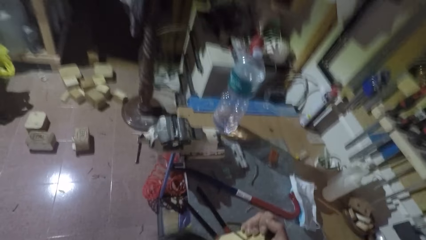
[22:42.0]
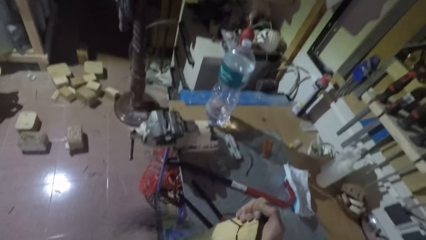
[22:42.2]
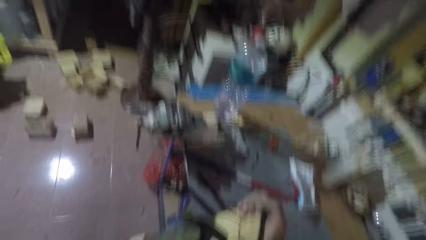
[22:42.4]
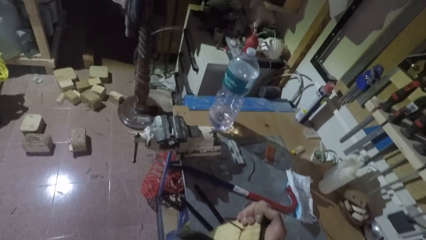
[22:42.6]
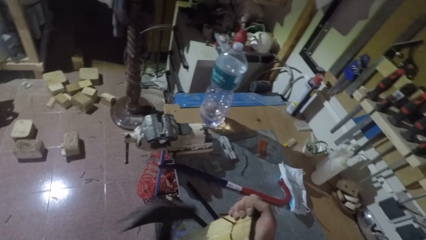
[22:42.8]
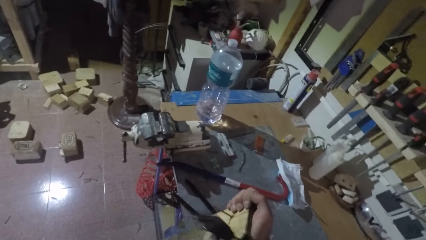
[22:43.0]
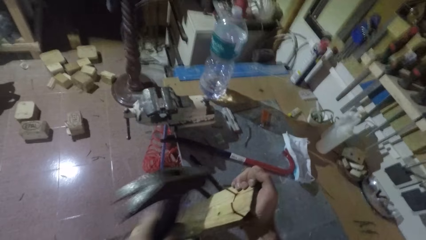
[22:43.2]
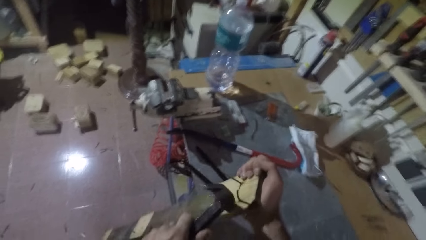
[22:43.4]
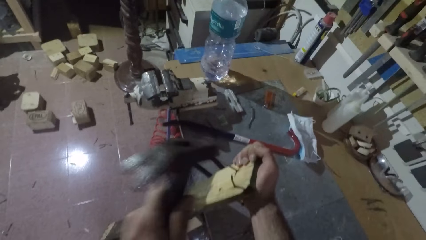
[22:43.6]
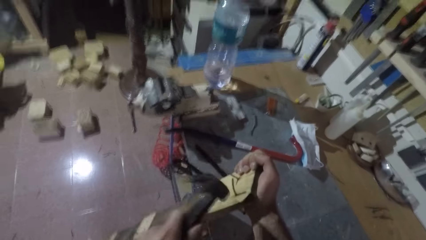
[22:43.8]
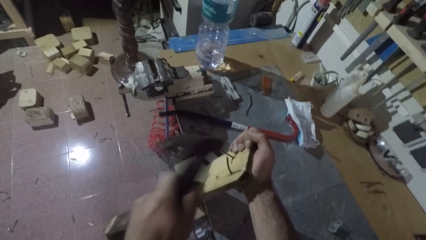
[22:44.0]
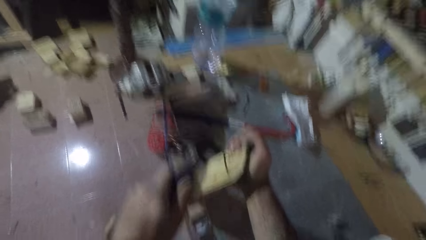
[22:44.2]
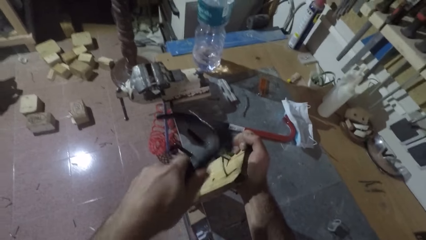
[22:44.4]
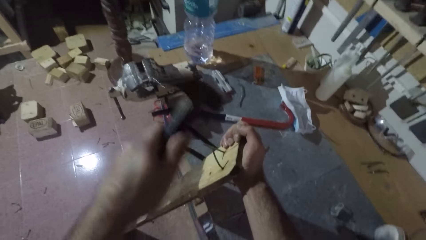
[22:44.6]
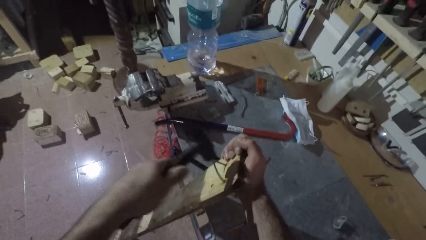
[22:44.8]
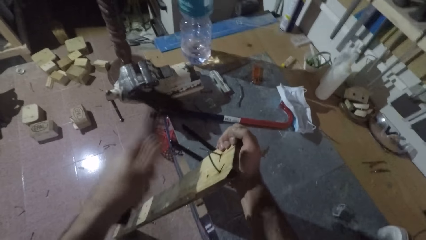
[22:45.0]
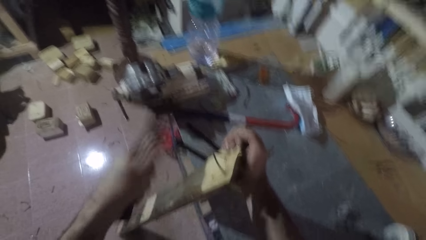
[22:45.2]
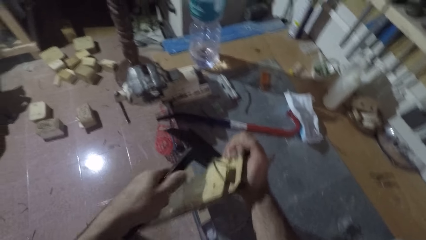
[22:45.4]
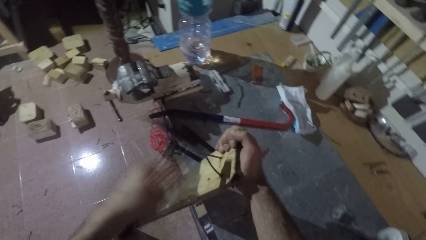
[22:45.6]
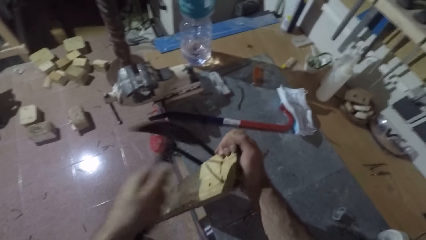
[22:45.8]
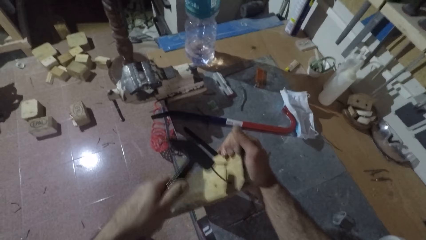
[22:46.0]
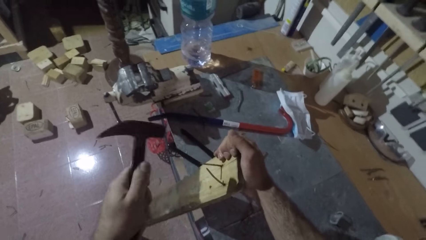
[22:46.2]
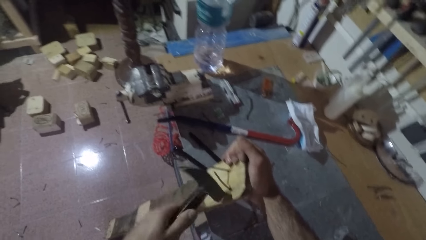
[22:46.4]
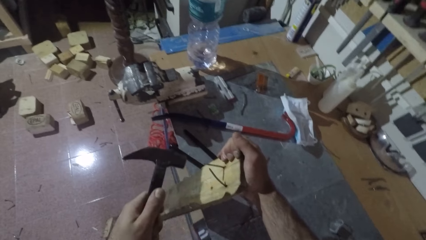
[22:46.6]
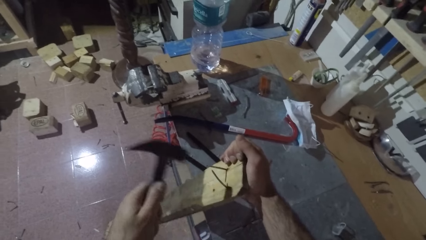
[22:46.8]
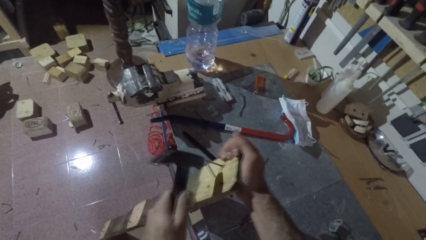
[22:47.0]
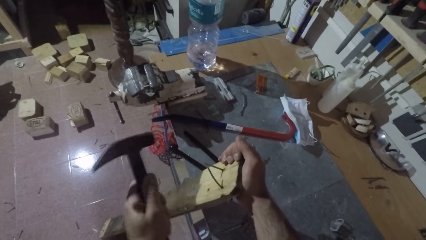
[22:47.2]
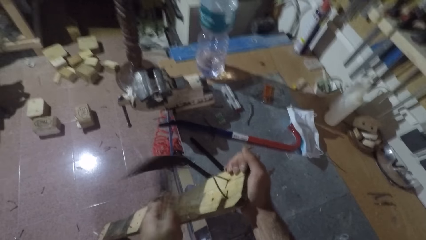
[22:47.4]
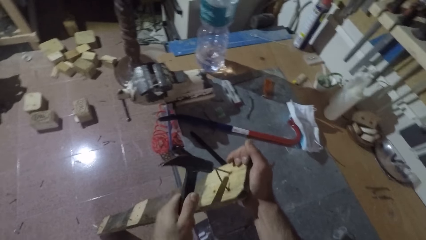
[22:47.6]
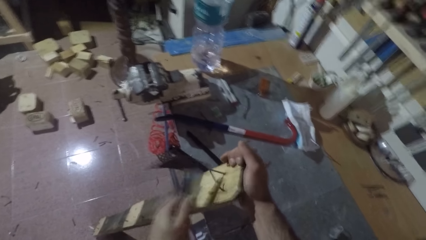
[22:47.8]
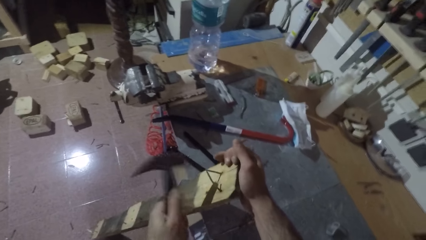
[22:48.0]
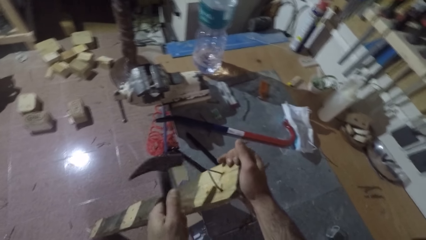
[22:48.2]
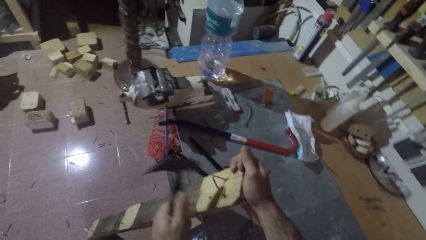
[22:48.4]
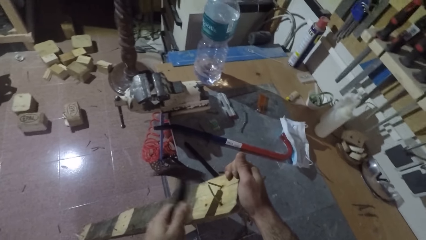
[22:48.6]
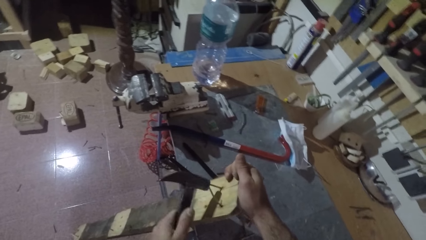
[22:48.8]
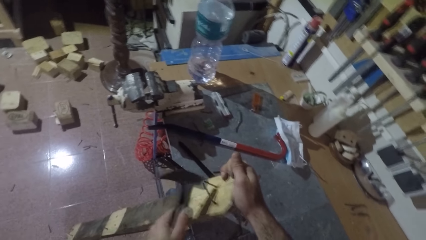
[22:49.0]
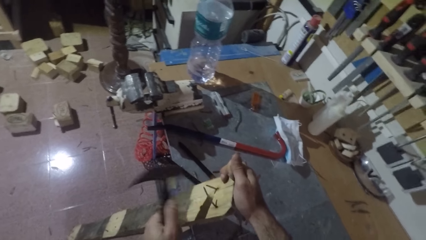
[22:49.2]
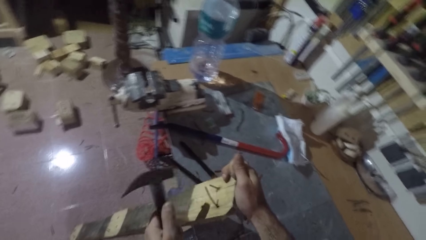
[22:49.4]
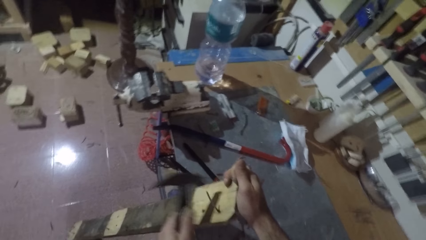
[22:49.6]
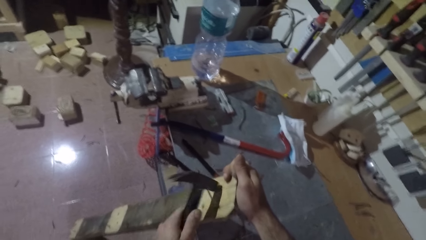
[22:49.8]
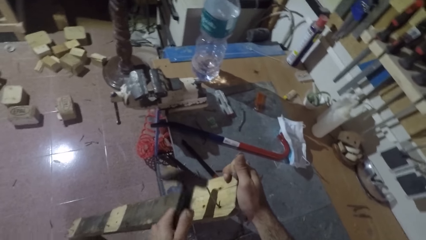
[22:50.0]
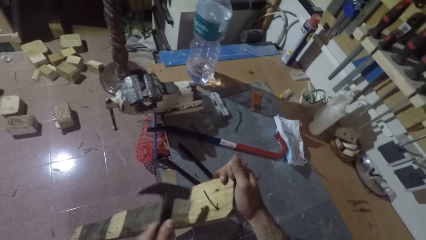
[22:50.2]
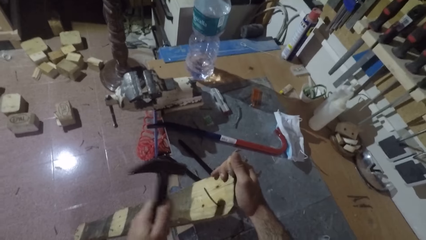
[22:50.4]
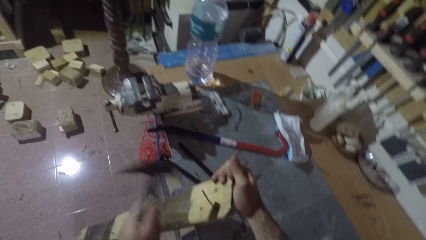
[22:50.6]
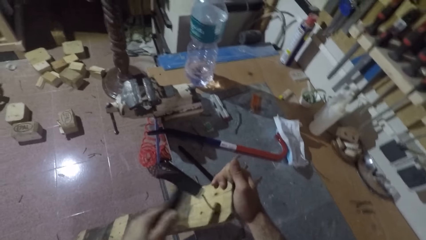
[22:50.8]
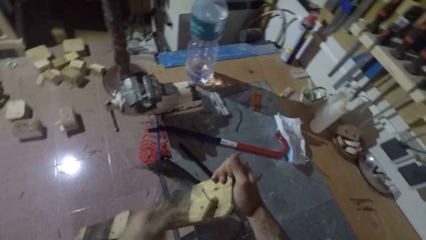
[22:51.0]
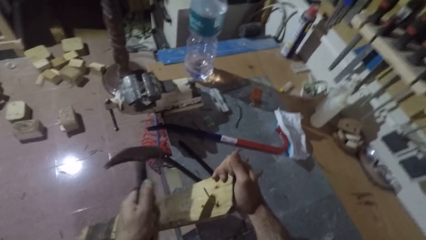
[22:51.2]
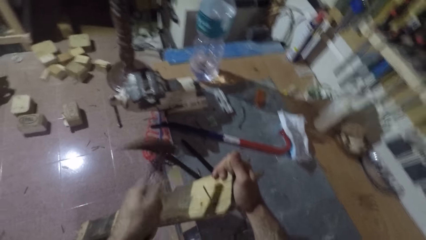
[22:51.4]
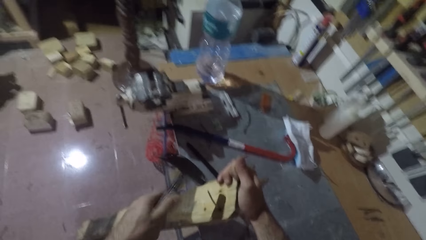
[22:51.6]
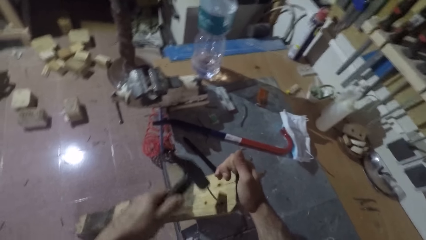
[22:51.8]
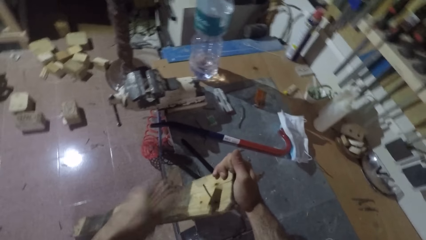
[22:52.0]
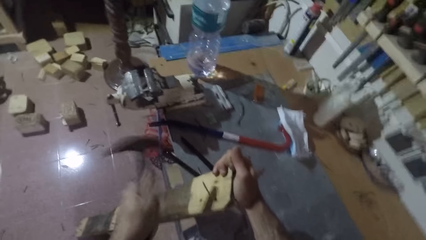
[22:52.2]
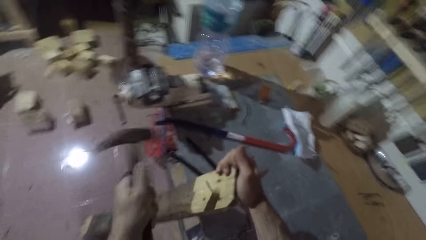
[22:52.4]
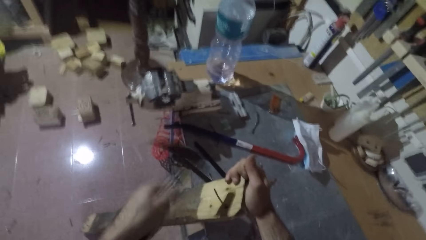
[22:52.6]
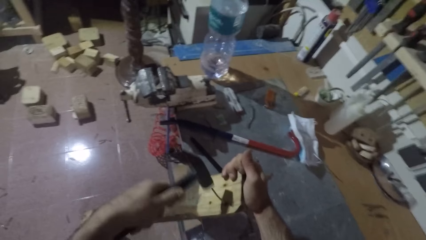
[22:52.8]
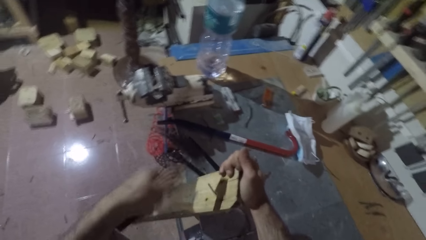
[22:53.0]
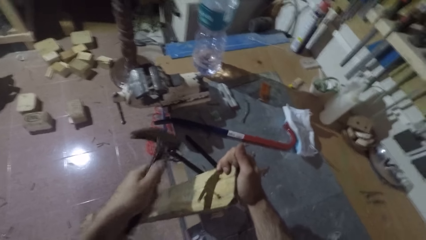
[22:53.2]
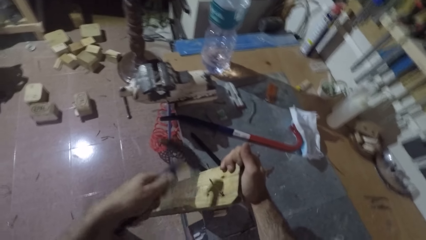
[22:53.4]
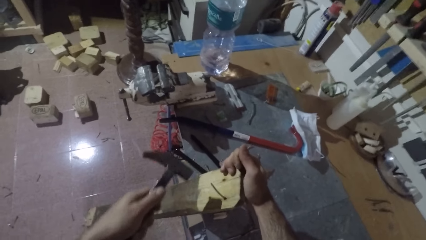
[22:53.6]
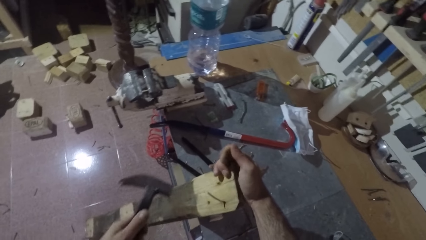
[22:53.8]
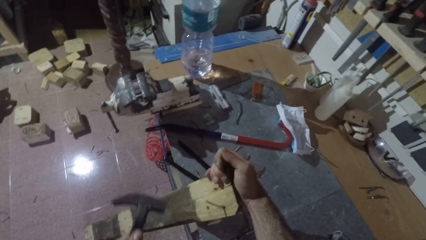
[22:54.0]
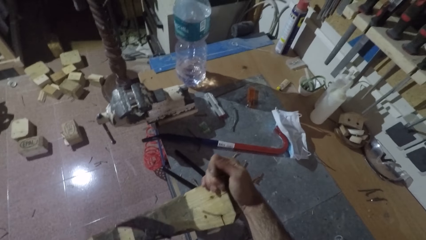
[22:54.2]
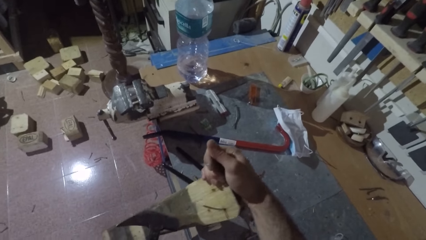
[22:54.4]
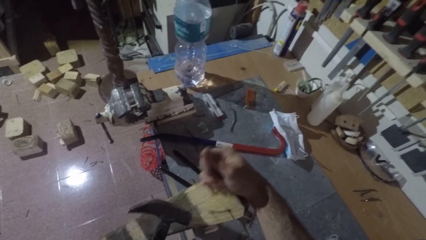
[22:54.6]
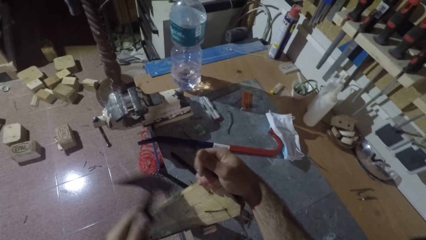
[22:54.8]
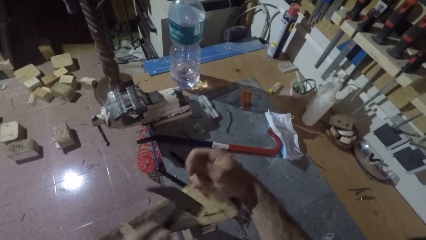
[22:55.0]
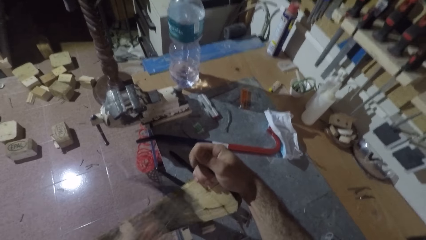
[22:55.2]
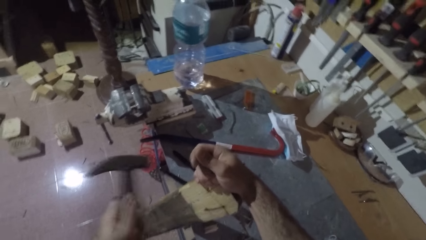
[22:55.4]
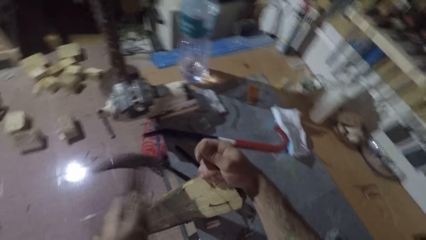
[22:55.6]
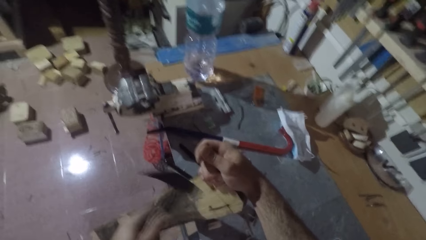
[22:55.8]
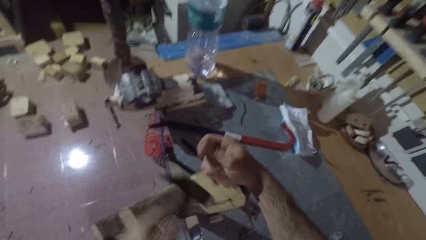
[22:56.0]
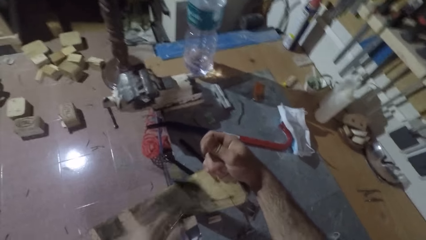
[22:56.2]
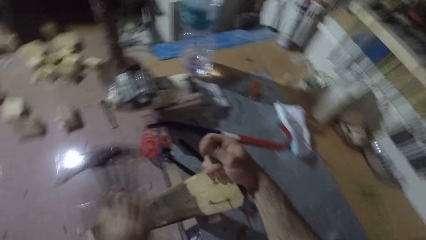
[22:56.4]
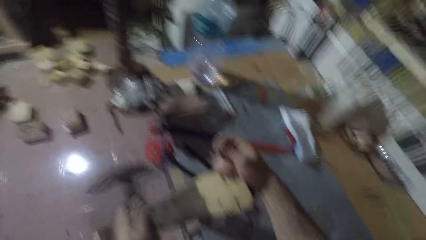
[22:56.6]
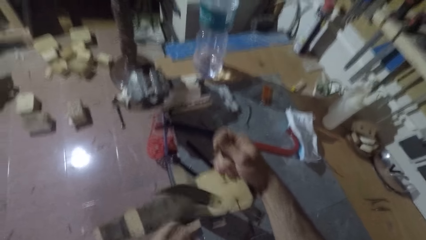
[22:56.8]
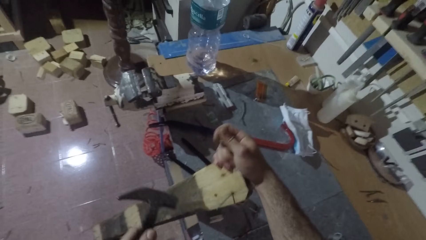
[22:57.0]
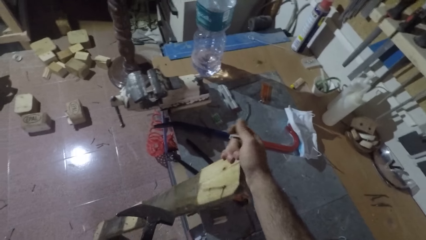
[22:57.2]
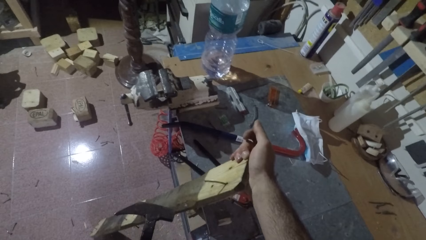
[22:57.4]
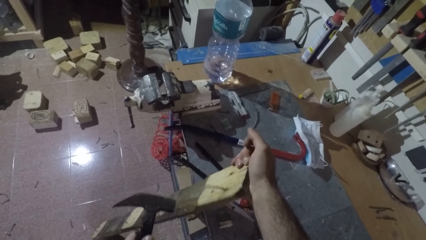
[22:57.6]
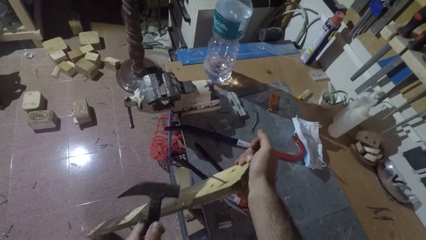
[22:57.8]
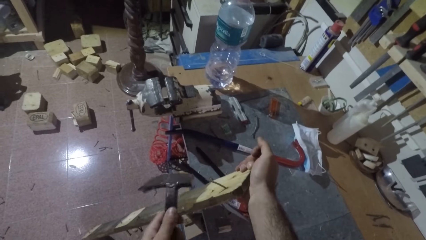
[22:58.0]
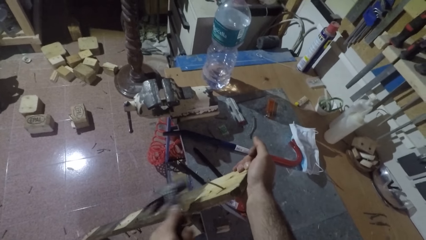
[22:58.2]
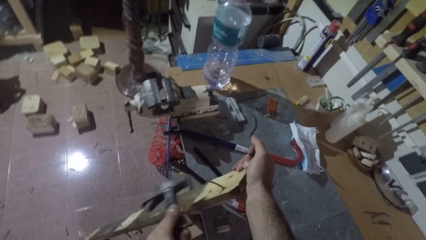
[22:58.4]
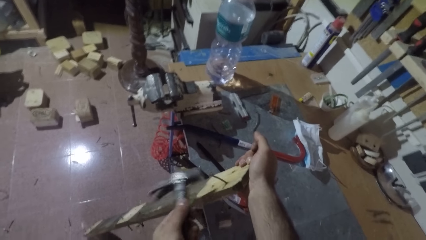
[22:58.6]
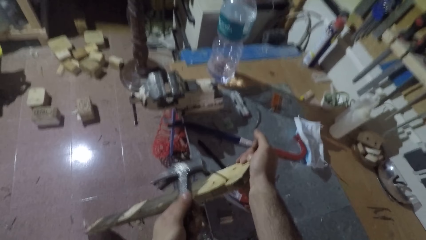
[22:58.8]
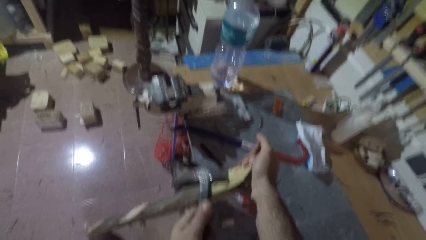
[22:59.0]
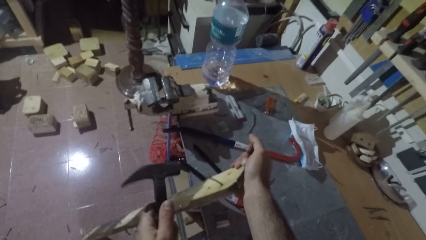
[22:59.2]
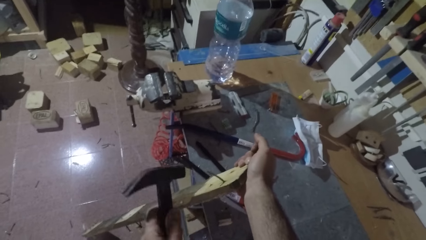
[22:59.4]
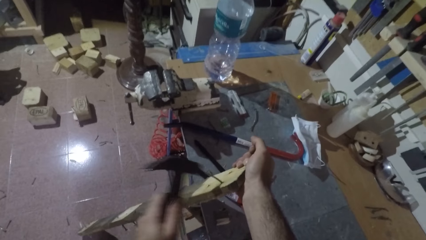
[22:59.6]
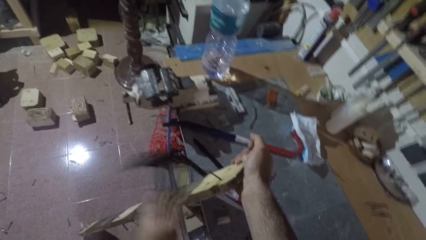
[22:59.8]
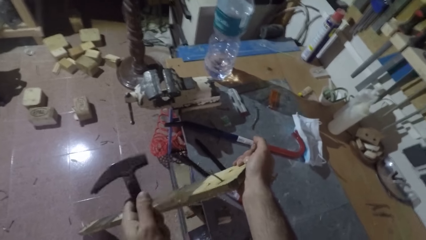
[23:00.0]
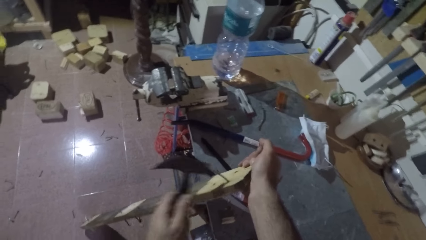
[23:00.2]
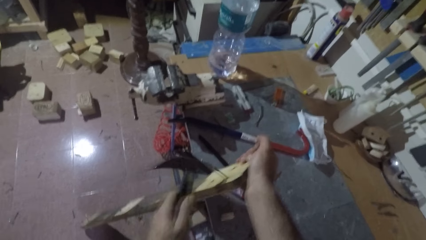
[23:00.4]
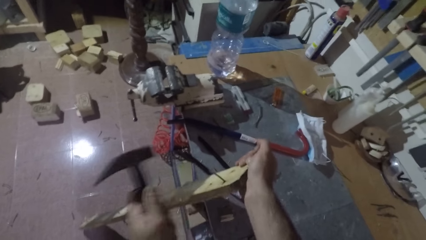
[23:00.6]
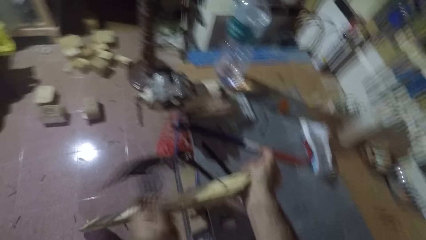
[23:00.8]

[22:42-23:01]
The camera wearer hits another nail on the rectangular wood with the hammer. They hit the nail on the rectangular wood with the hammer. They hit another nail on the rectangular wood with the hammer.
